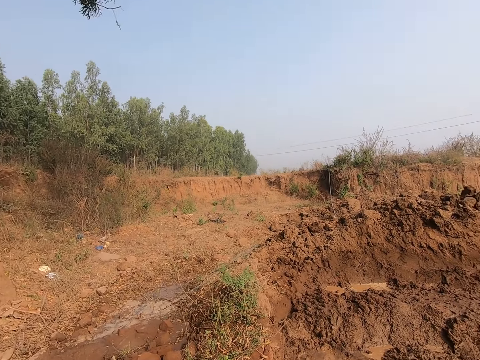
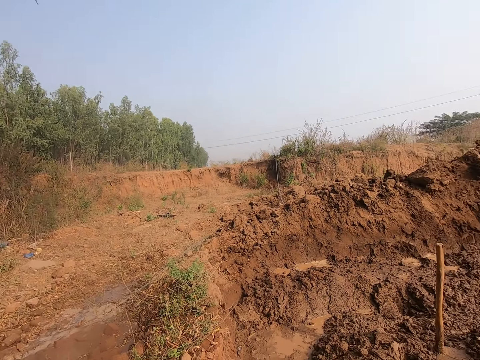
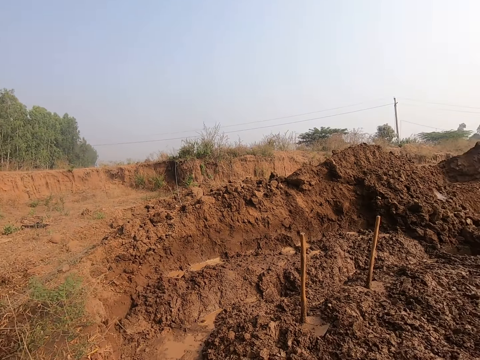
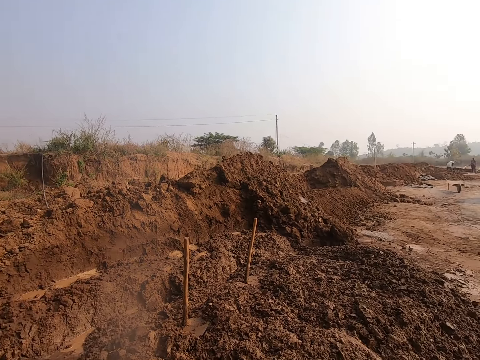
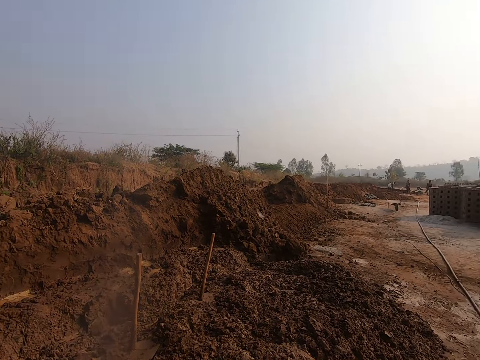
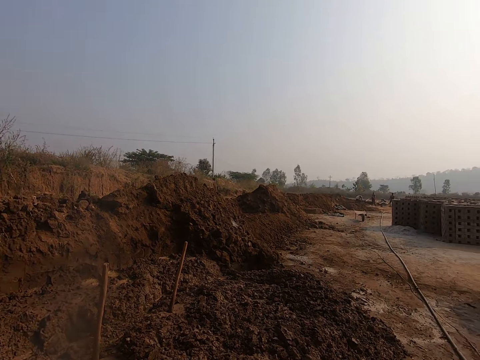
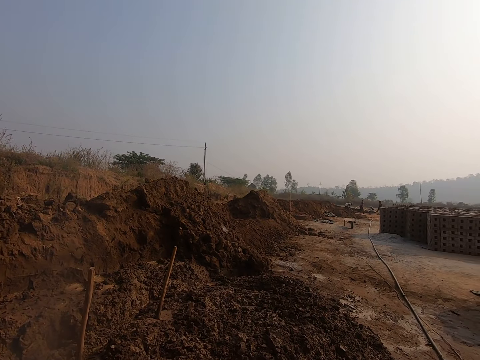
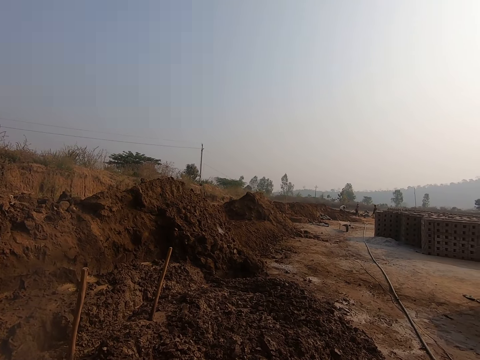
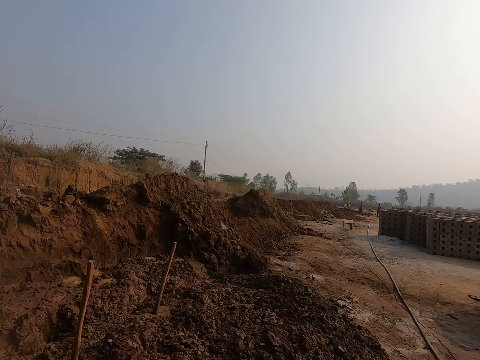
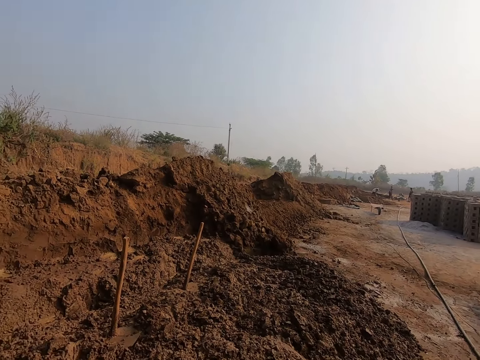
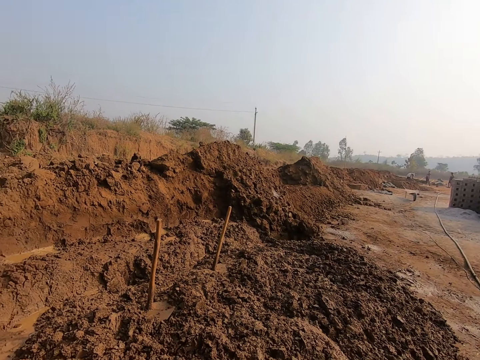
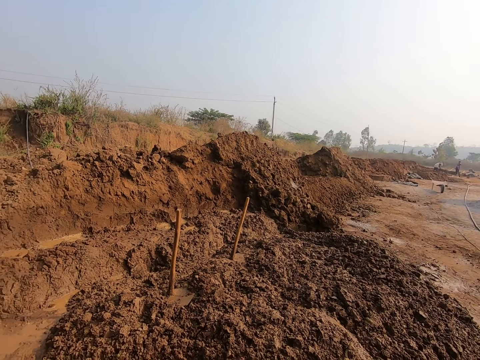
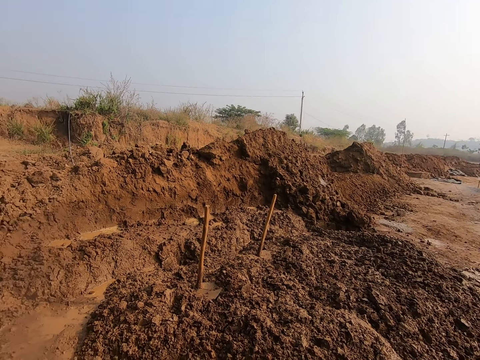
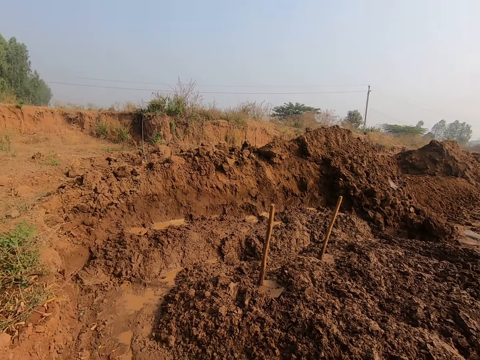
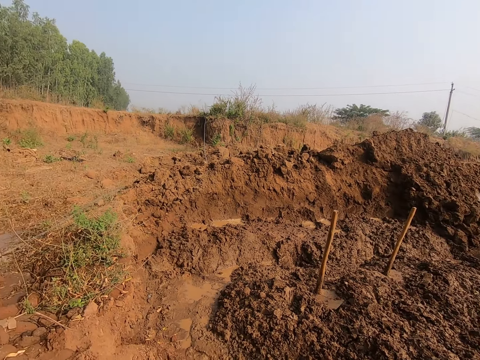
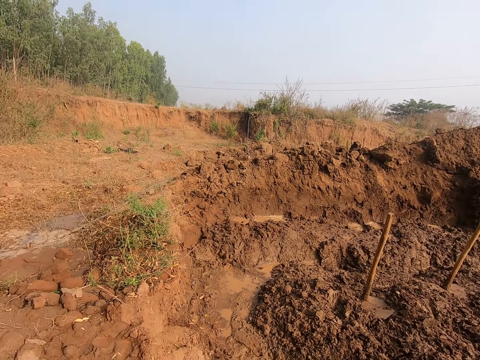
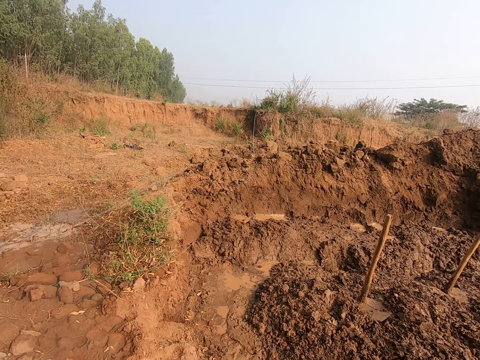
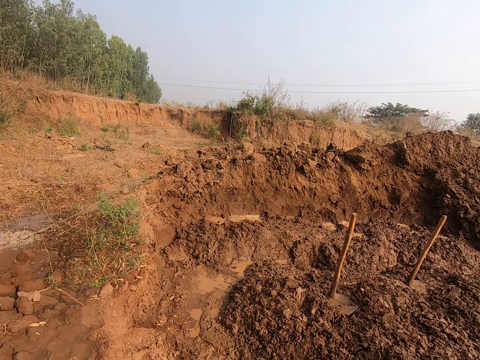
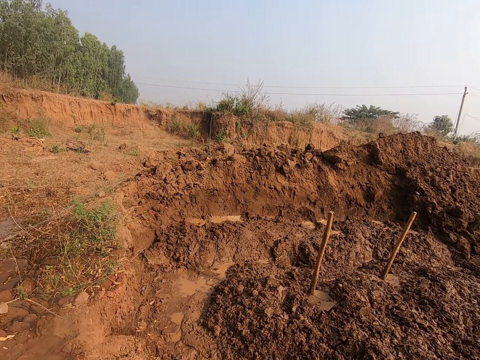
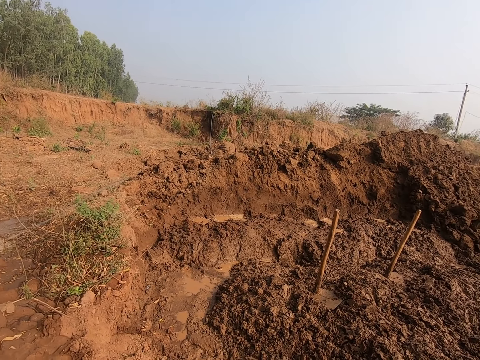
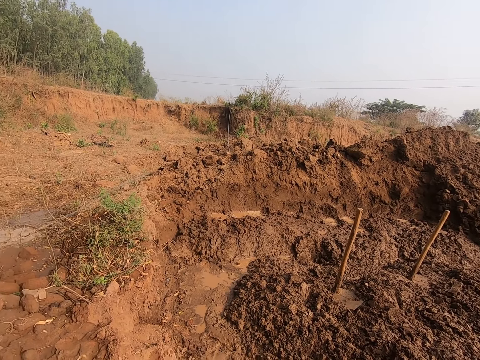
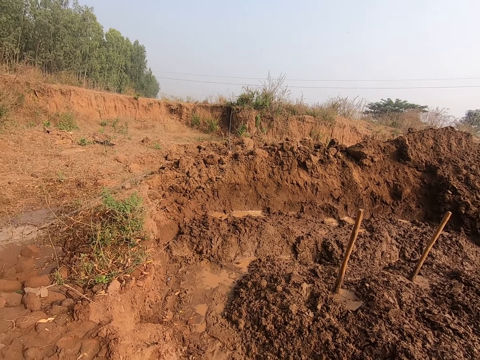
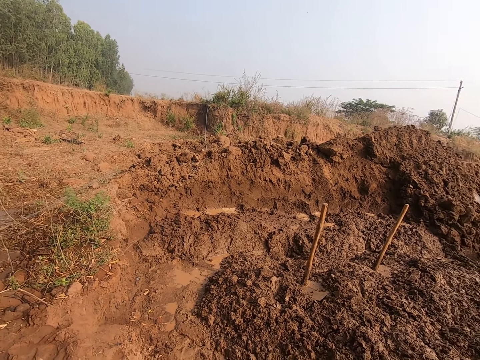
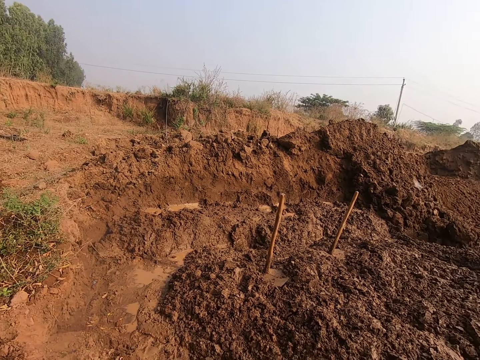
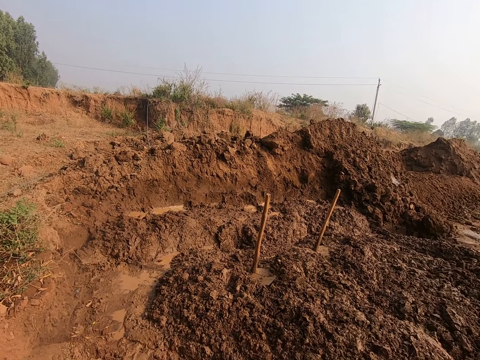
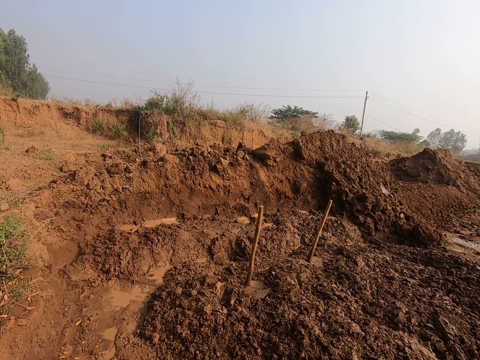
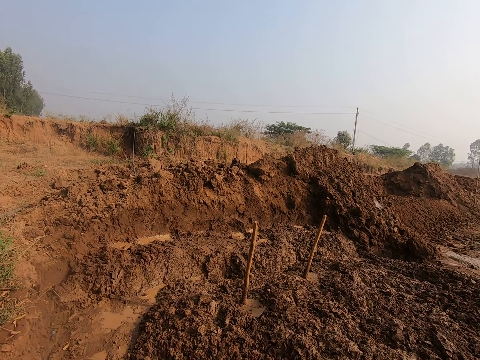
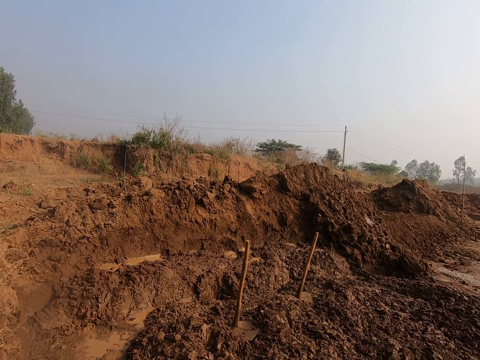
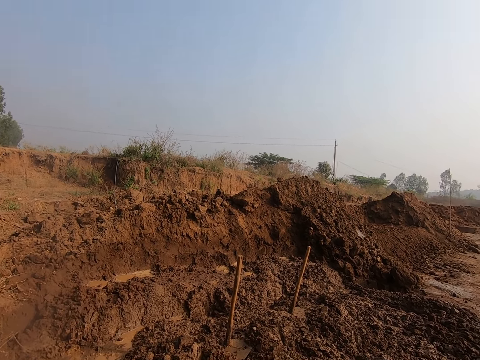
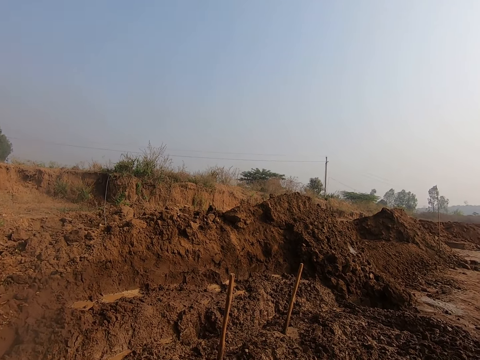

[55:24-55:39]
The camera wearer spits water out from his mouth onto the ground. He pours water on the ground.

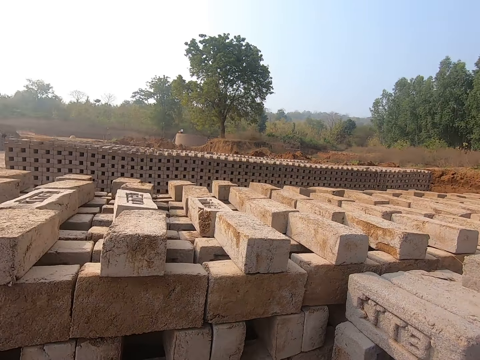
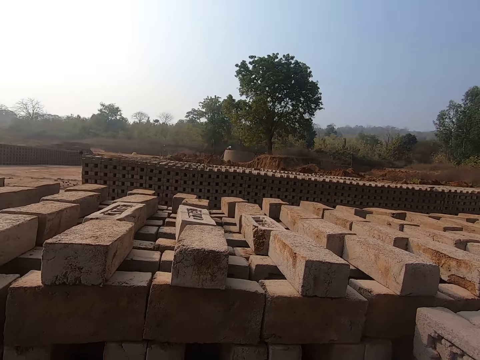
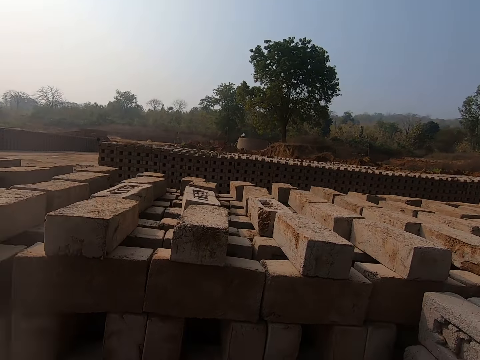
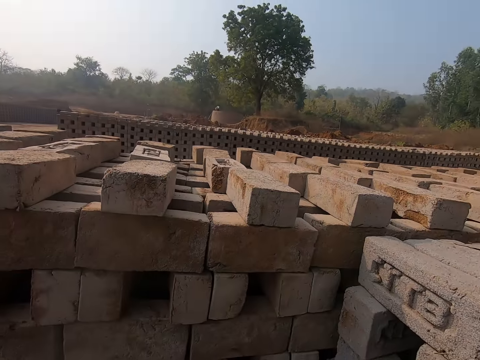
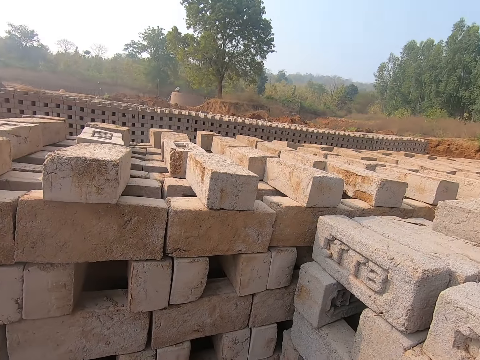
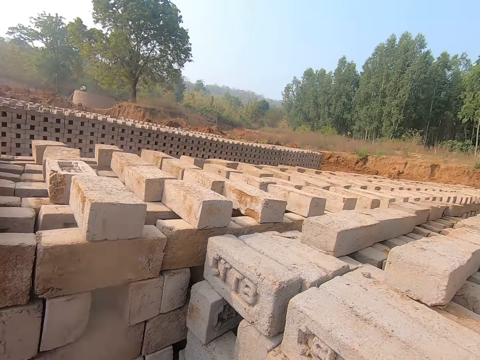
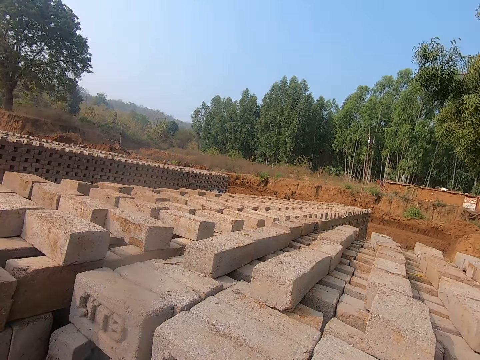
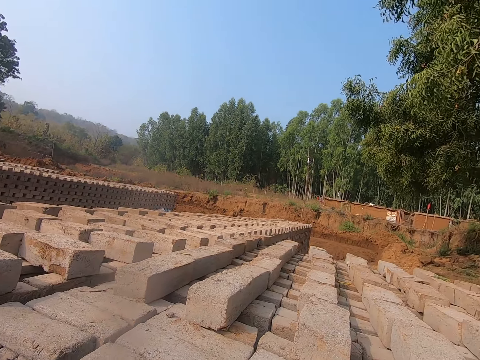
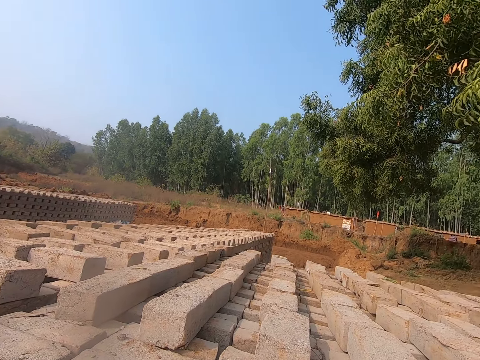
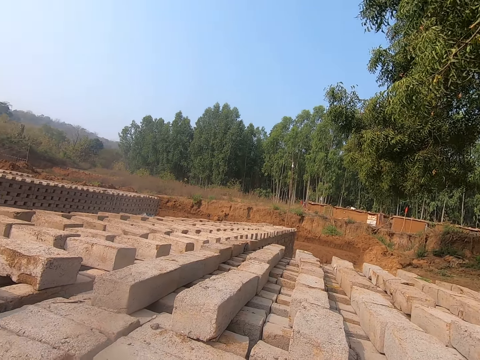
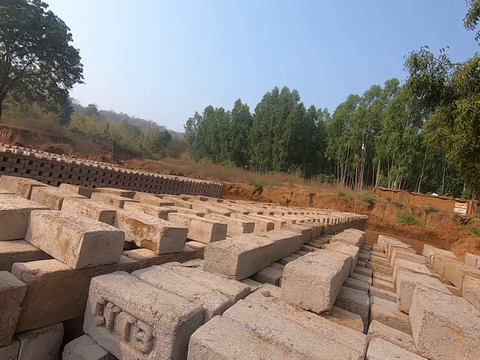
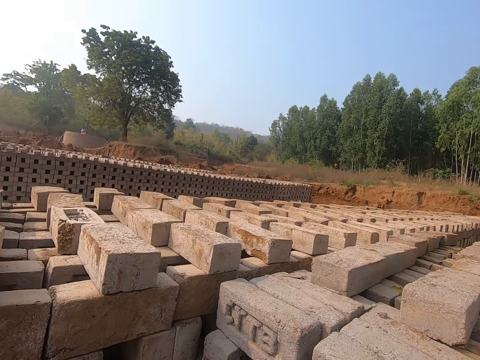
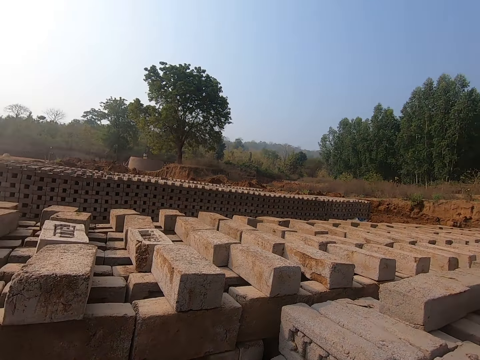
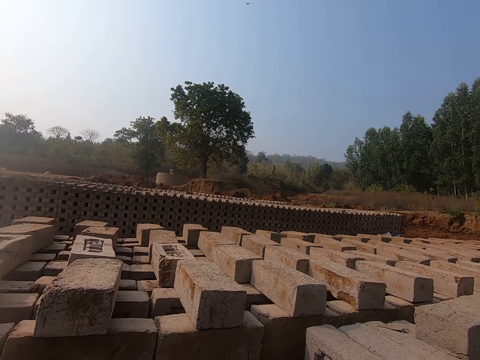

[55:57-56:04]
The camera wearer looks around the area.

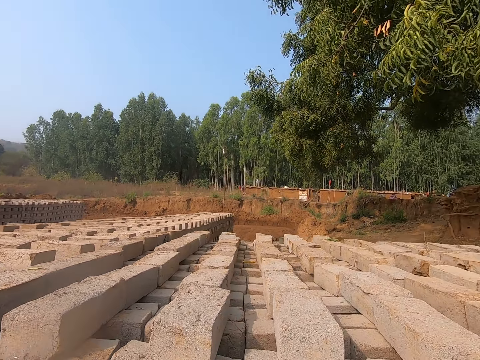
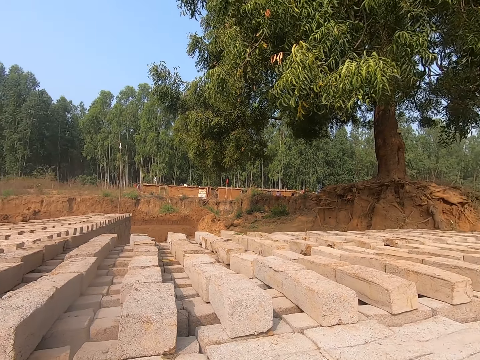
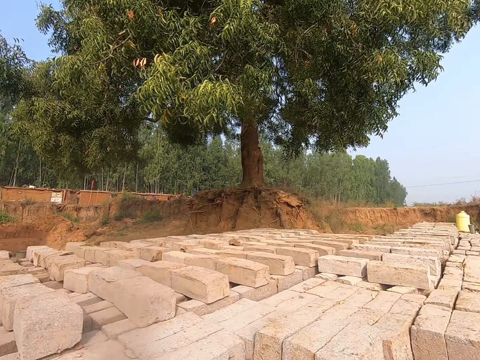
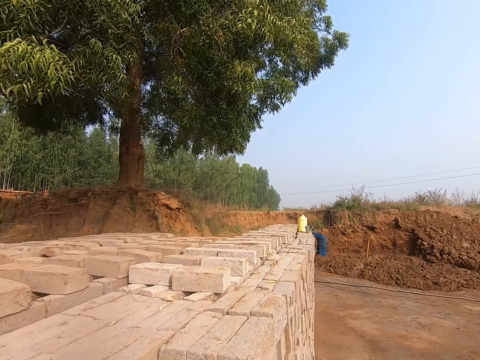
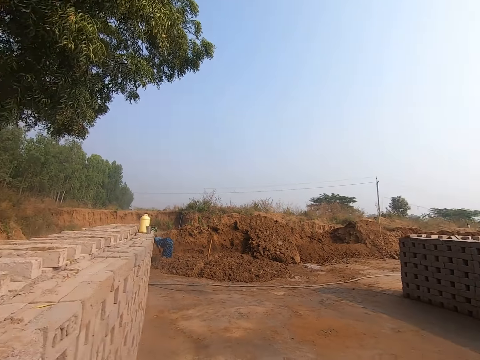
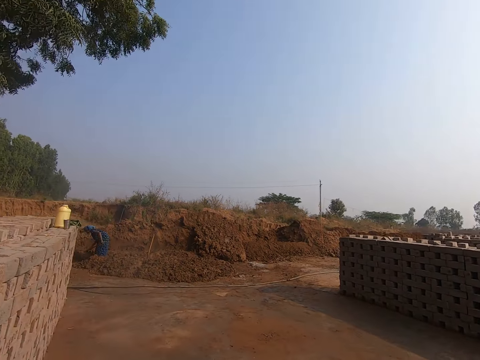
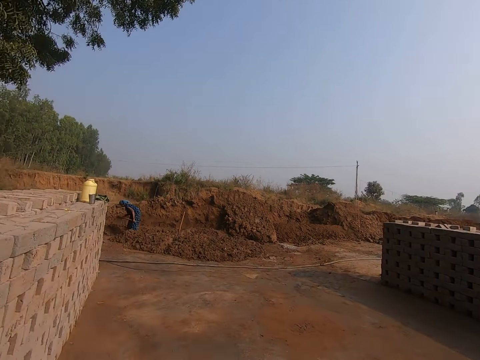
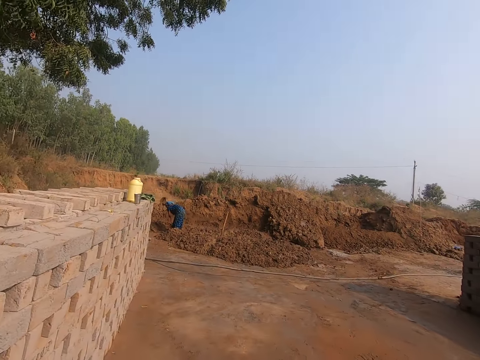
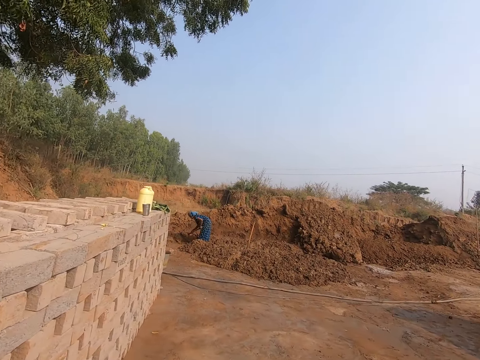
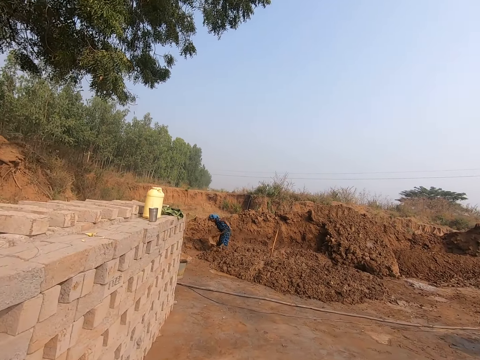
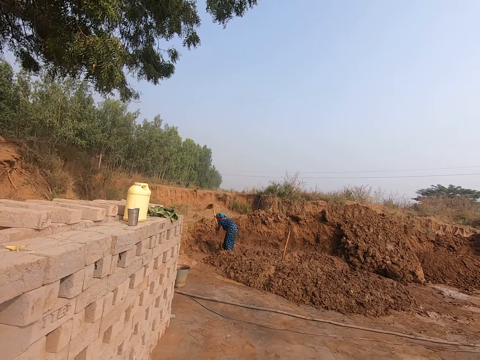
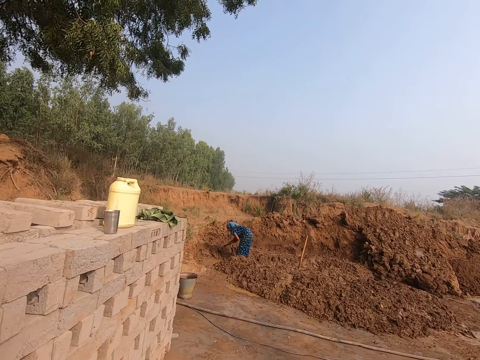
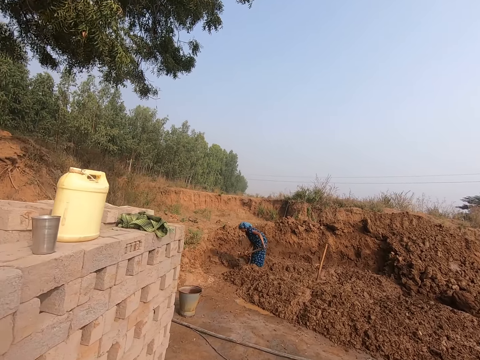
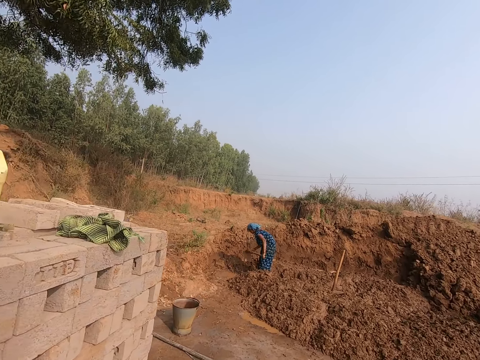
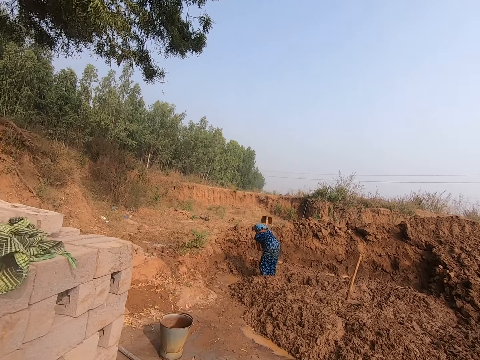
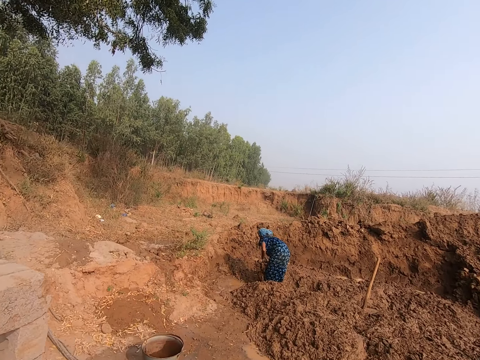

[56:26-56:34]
The woman digs the ground with a hoe in both hands.
